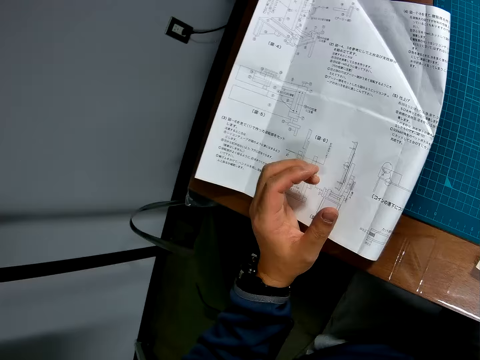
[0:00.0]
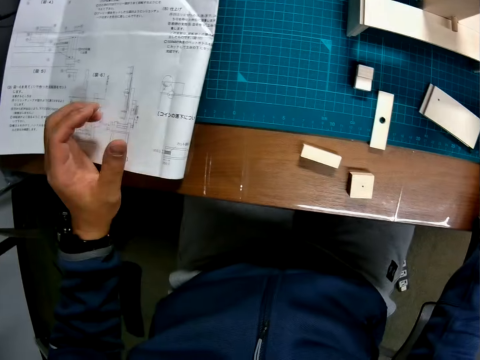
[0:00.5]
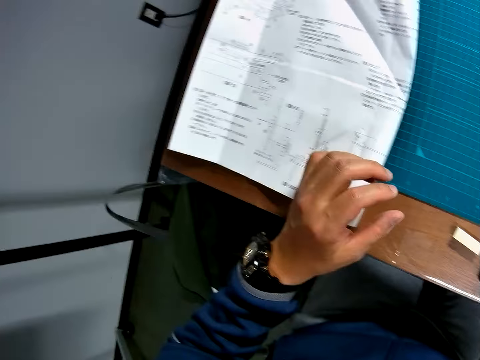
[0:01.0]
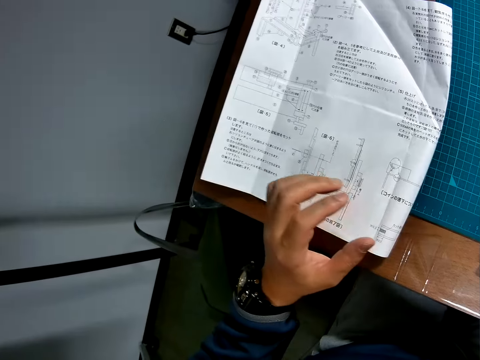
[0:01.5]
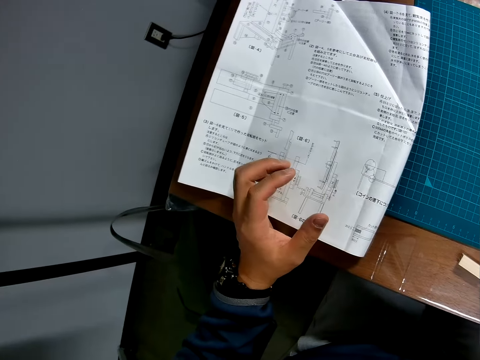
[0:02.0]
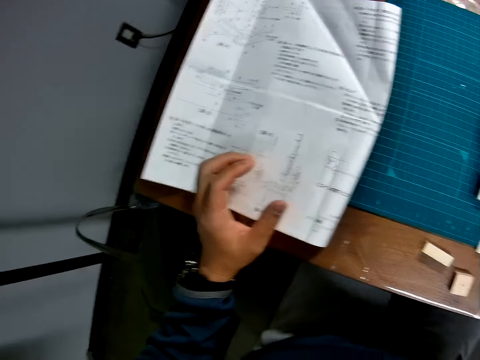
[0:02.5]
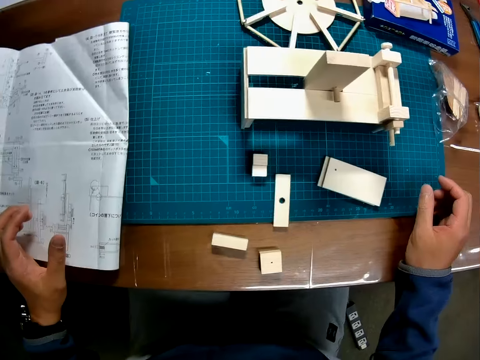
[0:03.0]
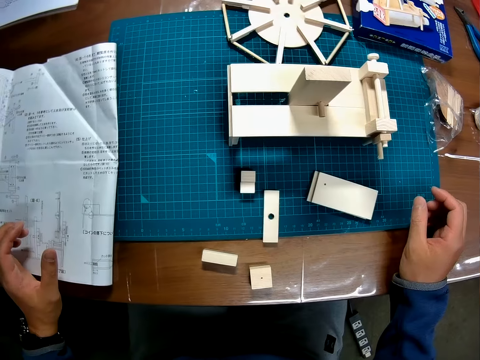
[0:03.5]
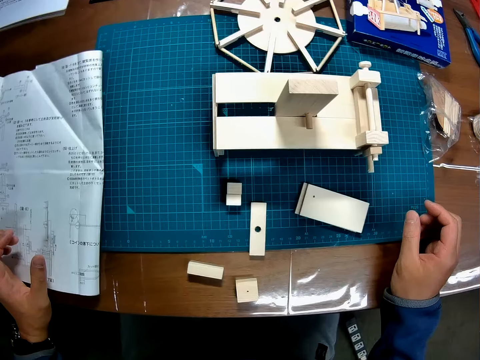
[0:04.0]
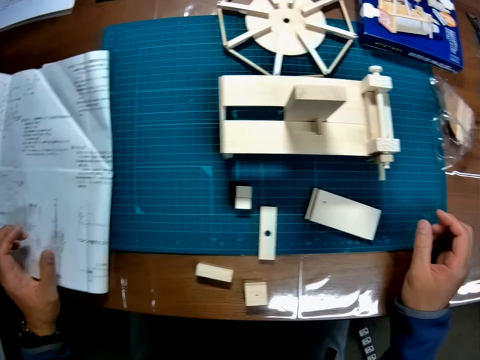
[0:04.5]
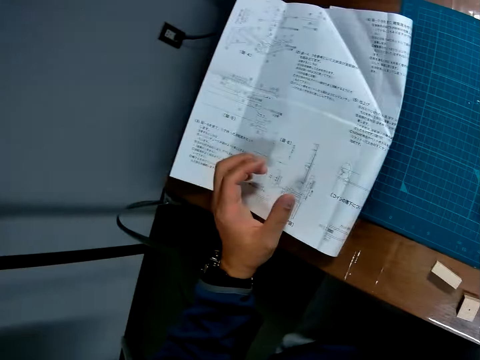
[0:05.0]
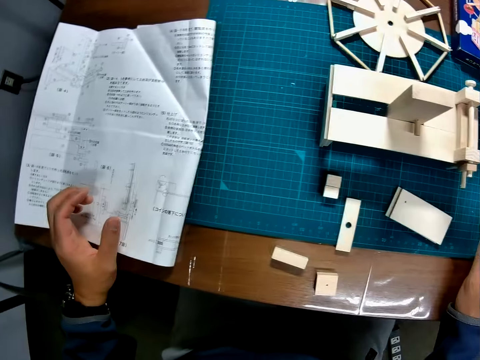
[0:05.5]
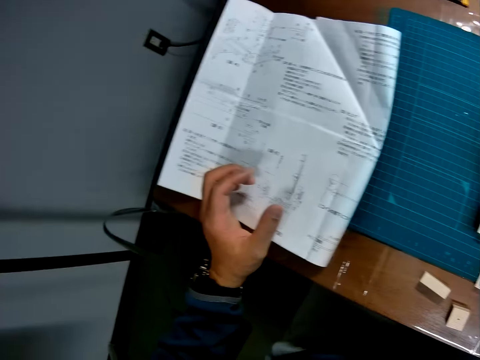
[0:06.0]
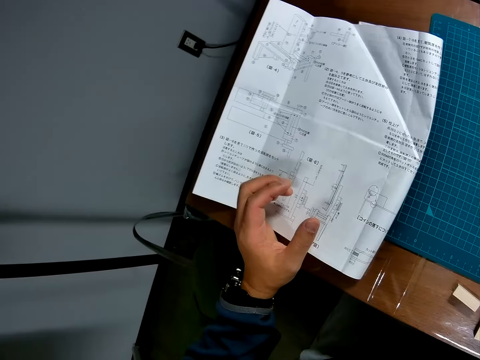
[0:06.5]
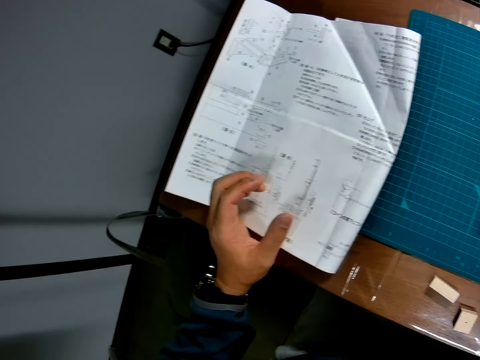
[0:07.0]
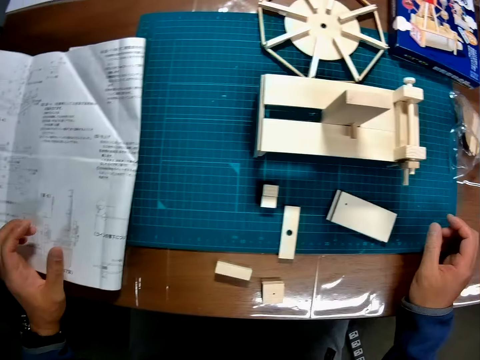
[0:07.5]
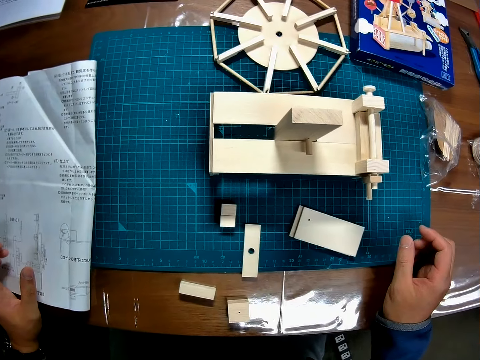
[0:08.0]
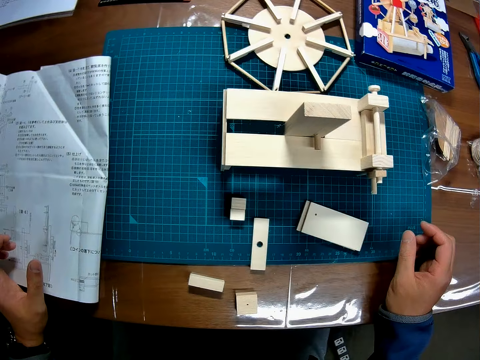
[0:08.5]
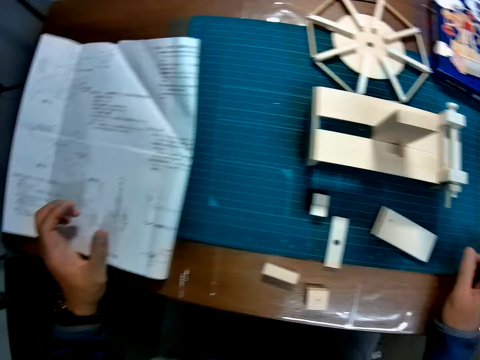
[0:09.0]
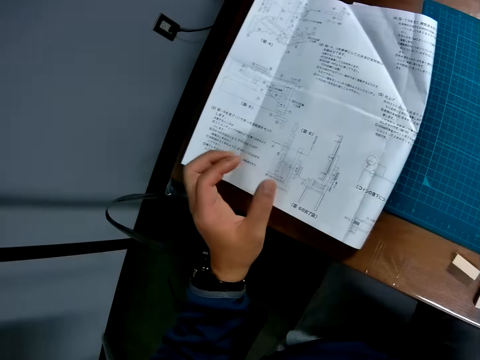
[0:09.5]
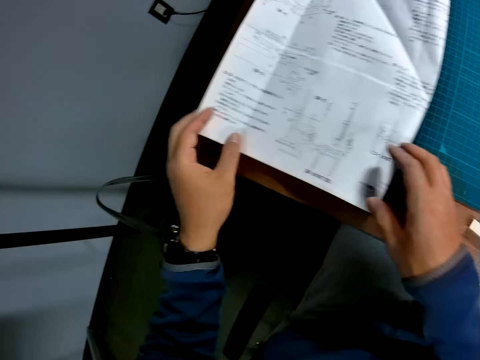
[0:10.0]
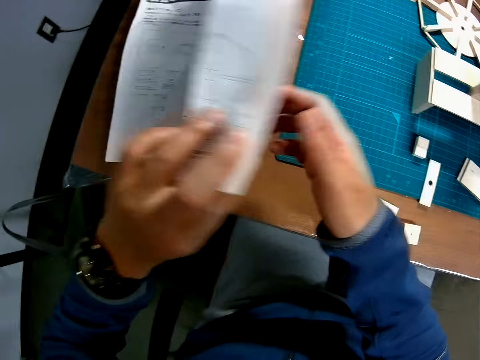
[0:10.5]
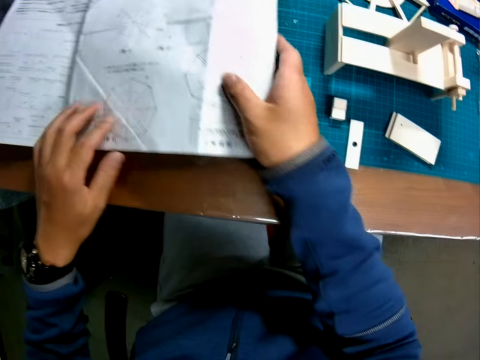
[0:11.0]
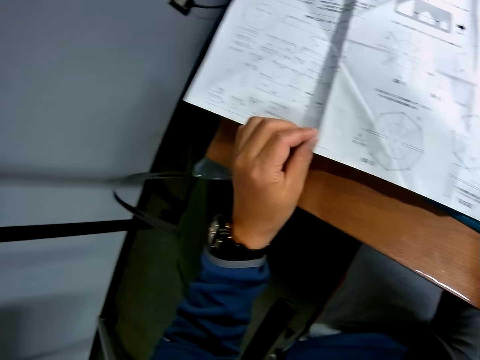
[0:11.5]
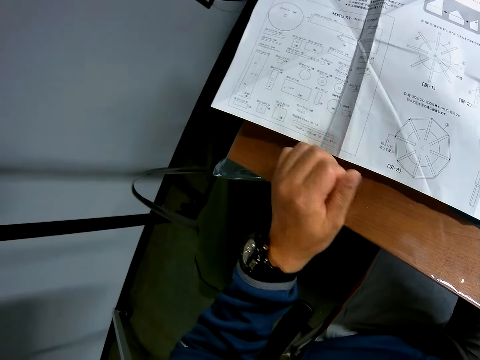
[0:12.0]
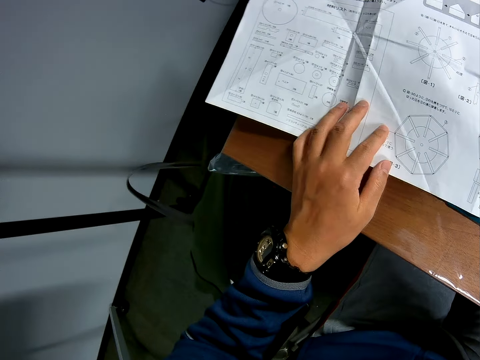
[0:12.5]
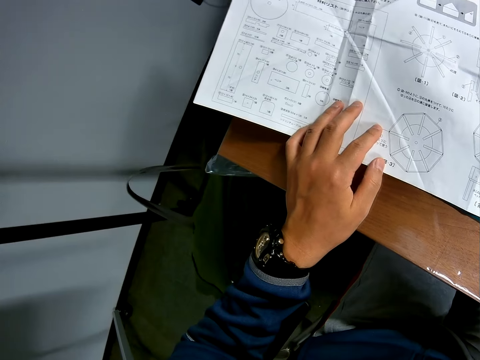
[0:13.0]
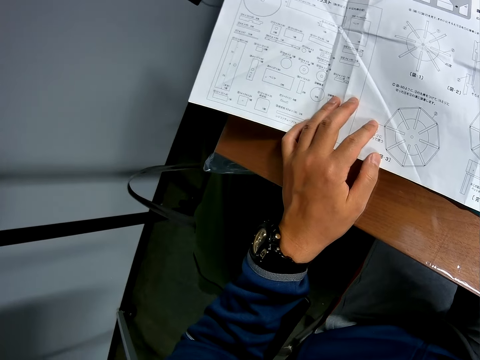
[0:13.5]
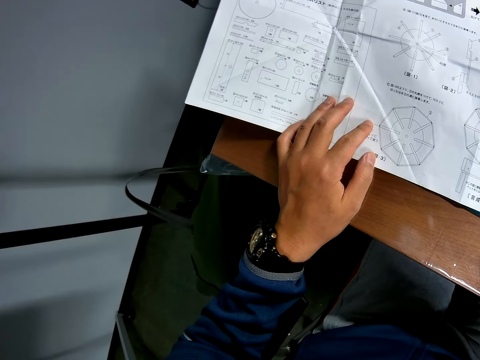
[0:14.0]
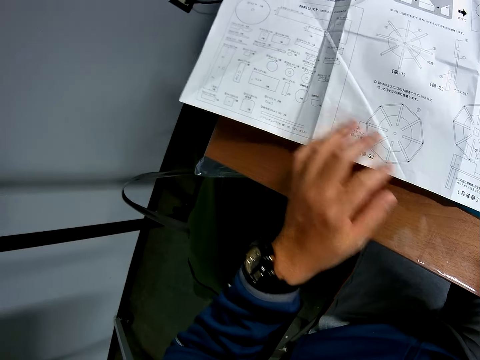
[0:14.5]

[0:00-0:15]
The camera wearer holds a modeling manual. He turns the blueprint upside down with his hands. He reads the blueprint and places his left hand on the blueprint. He holds the modeling manual.

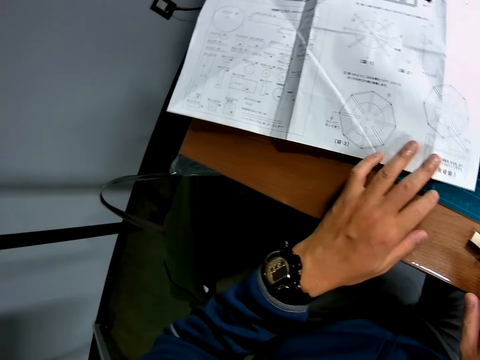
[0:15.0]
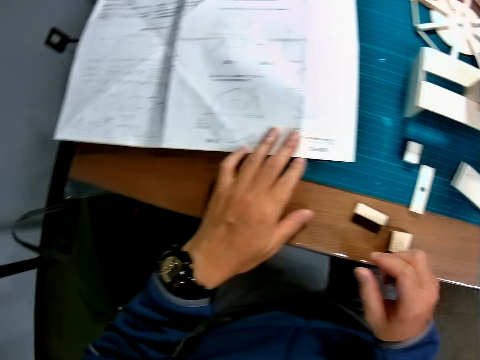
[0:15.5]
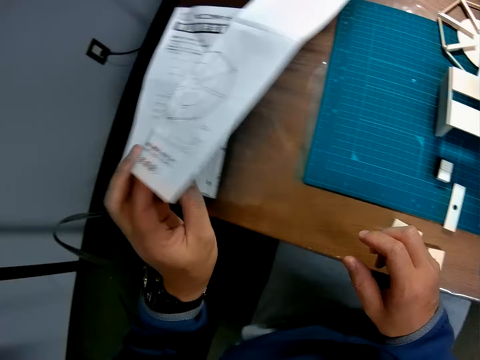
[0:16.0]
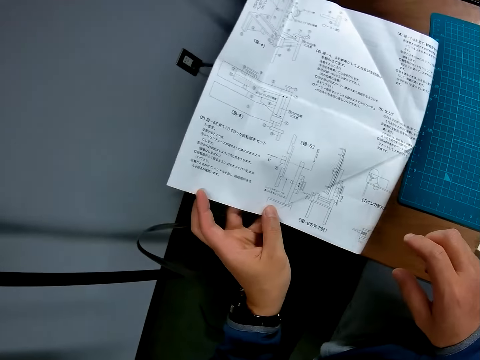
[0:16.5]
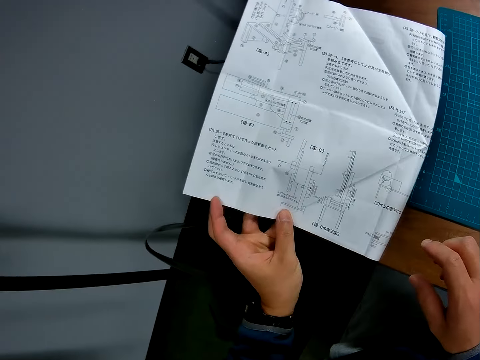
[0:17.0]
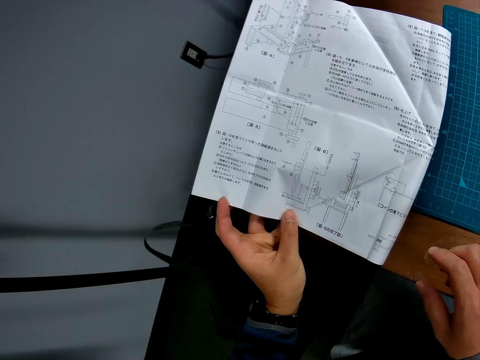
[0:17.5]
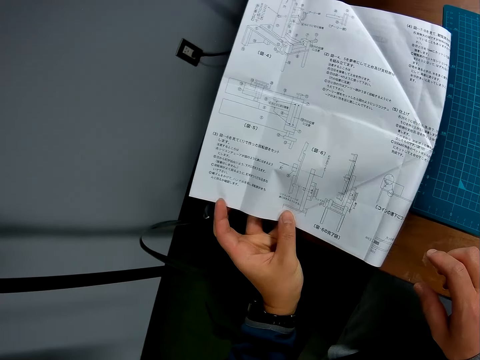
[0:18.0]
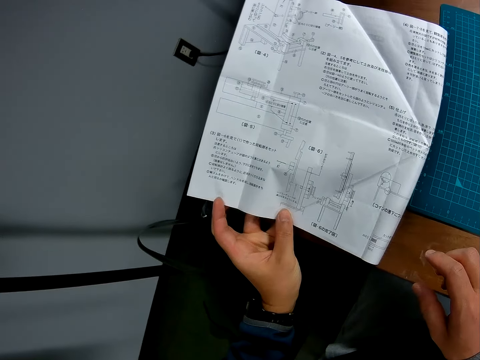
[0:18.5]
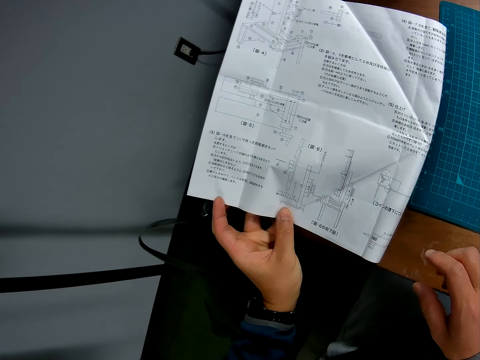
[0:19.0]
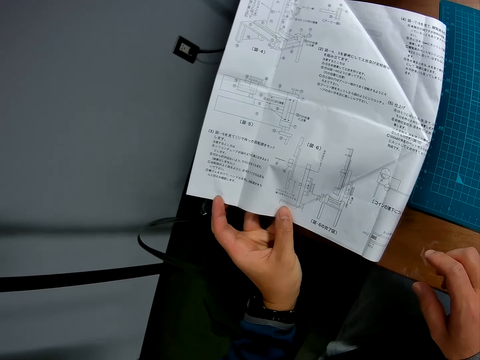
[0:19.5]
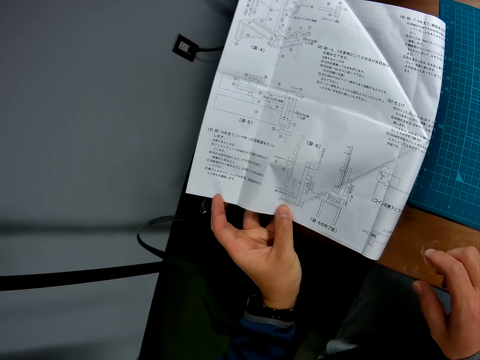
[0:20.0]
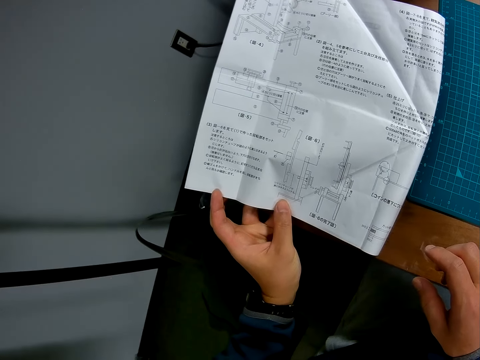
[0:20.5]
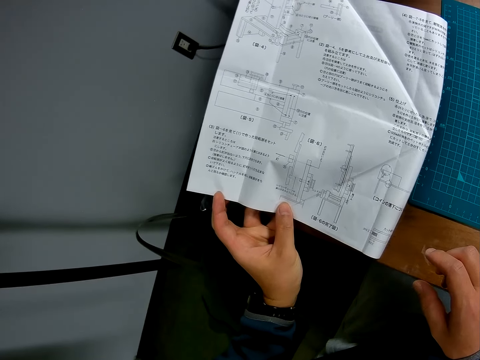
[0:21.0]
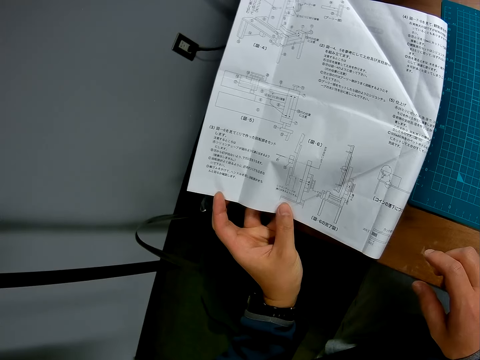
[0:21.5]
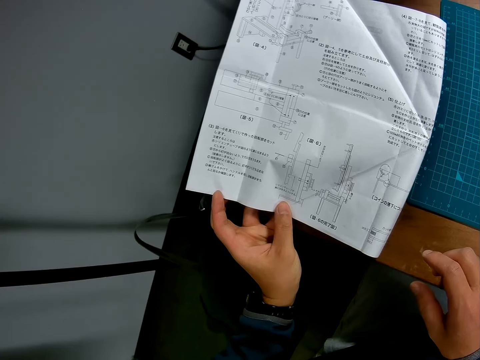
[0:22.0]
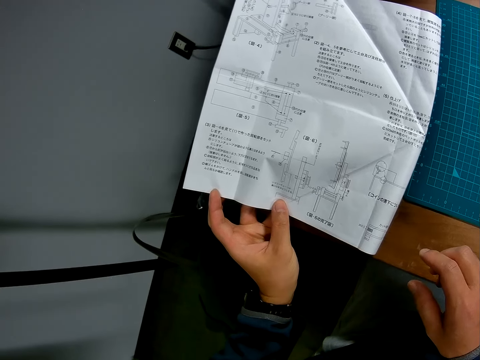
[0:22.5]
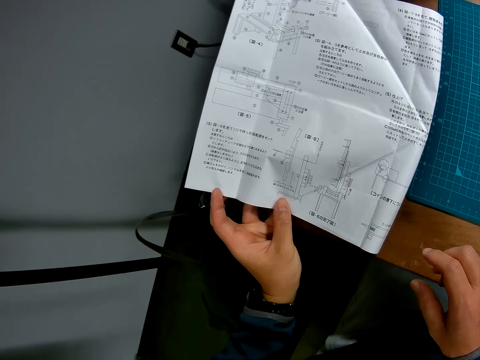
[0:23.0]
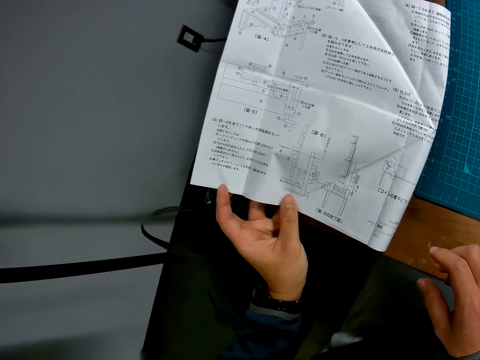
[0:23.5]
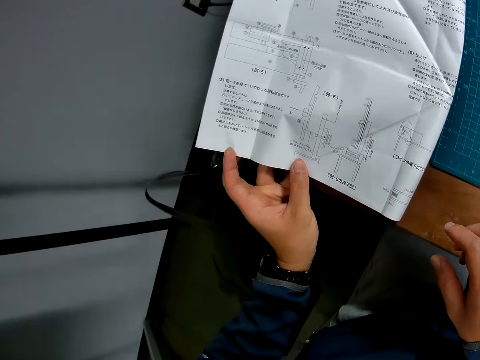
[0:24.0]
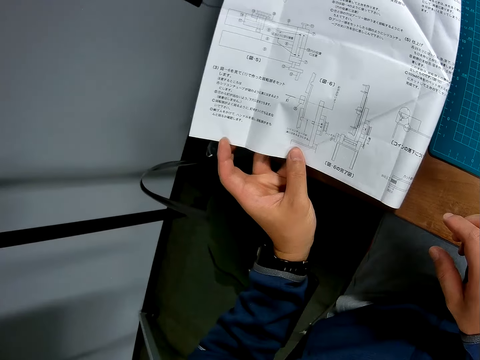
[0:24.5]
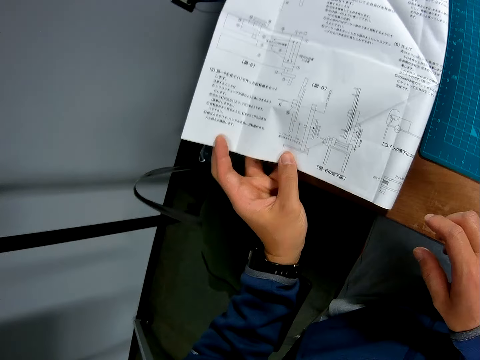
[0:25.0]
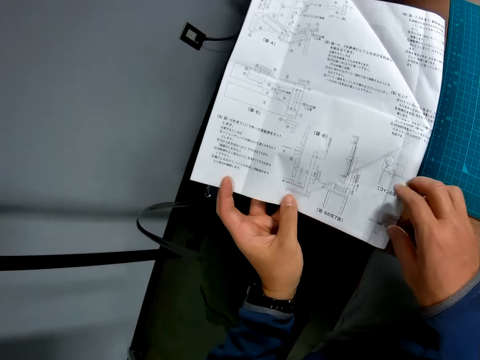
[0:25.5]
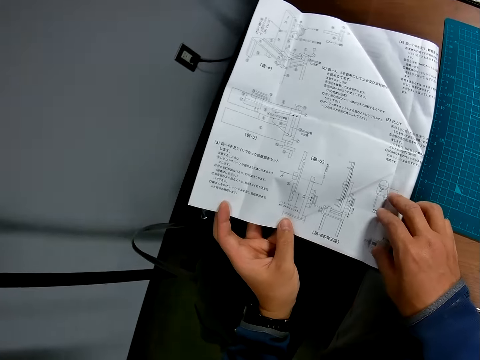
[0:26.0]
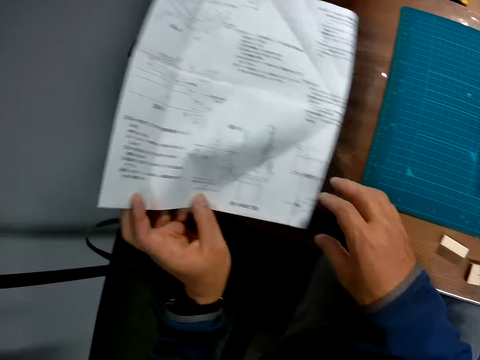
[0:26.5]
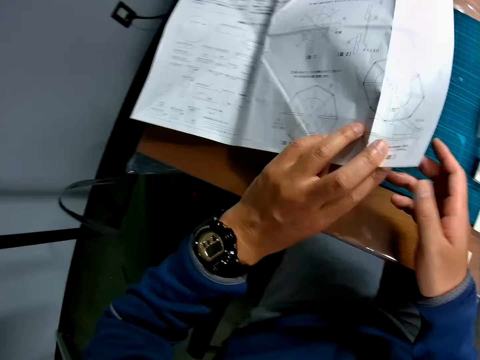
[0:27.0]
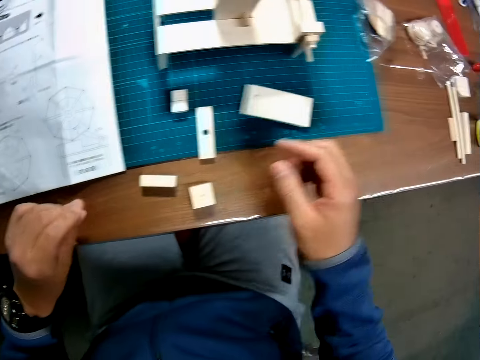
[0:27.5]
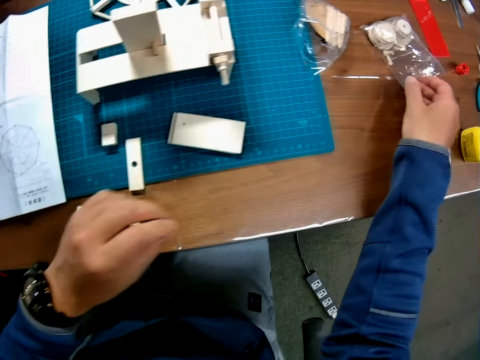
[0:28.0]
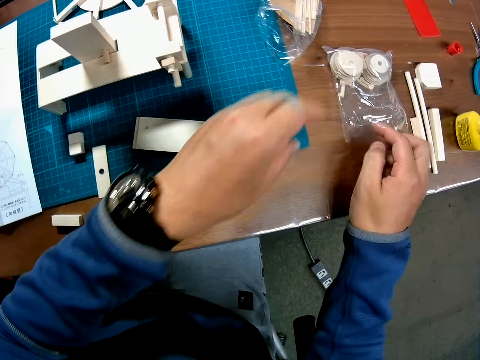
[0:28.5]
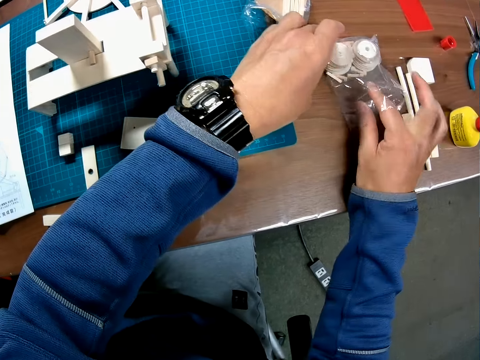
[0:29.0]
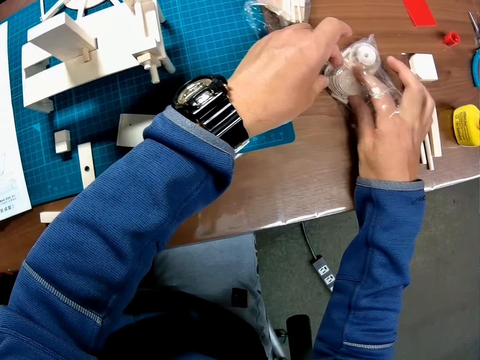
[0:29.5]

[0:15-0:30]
The camera wearer turns the blueprint upside down with his left hand. He reads the blueprint. He puts his right hand on the blueprint. He holds a modeling manual with both hands. He turns the blueprint upside down again. He moves a grip seal bag along the surface of the table. He pulls a paper. He touches a stack of circular pieces of the wooden mechanical model.
